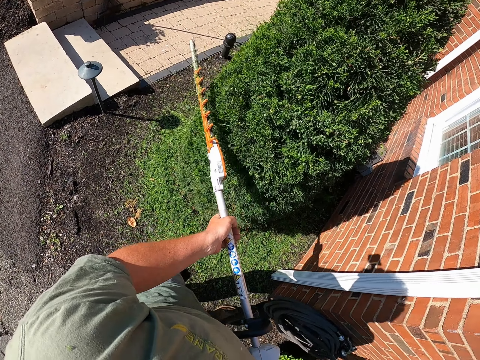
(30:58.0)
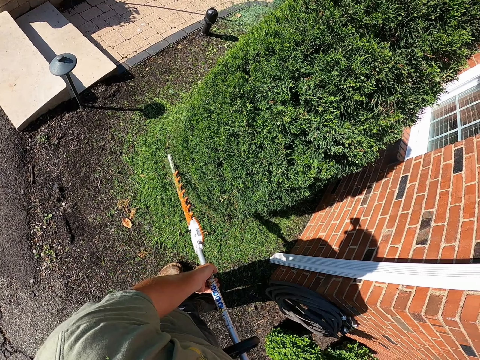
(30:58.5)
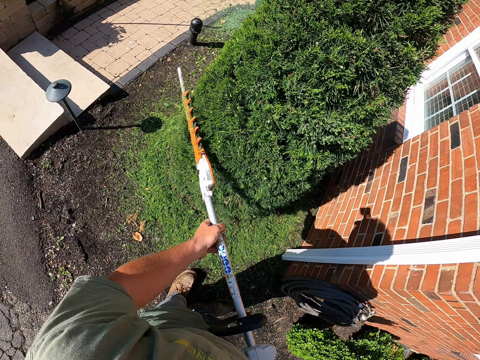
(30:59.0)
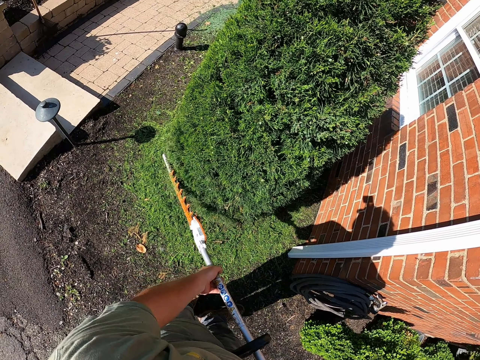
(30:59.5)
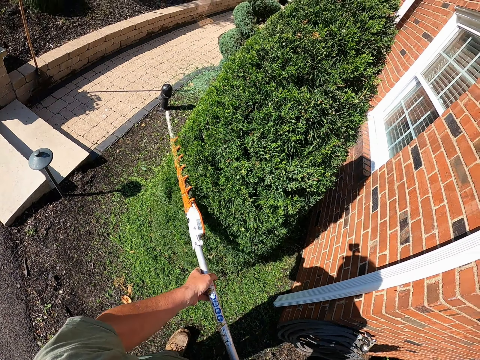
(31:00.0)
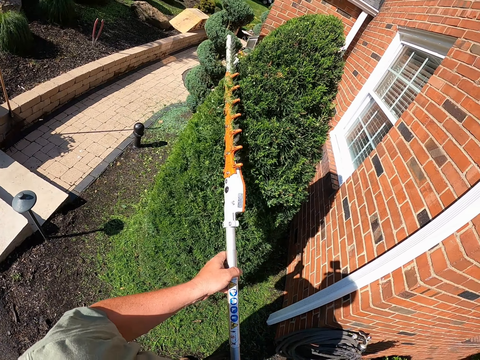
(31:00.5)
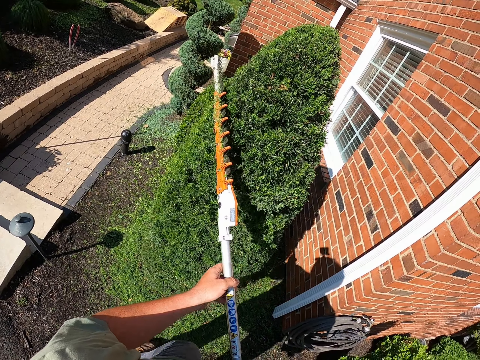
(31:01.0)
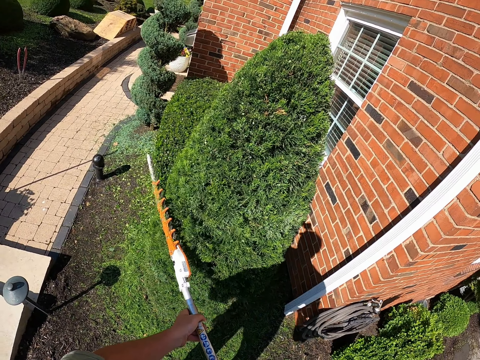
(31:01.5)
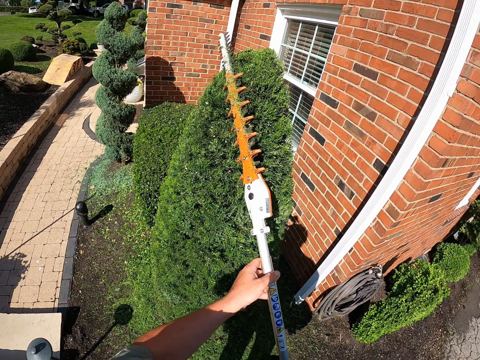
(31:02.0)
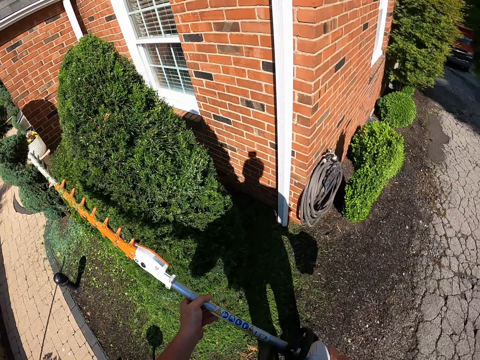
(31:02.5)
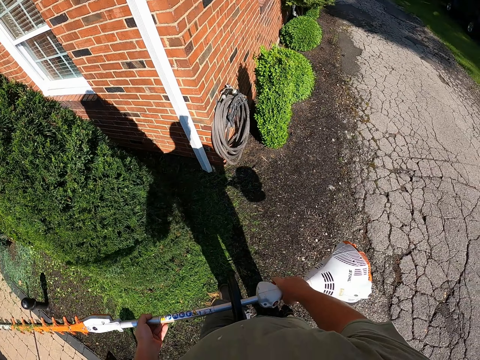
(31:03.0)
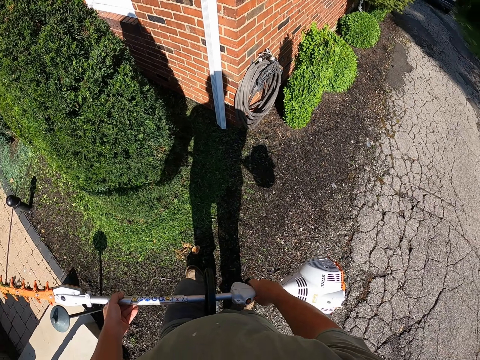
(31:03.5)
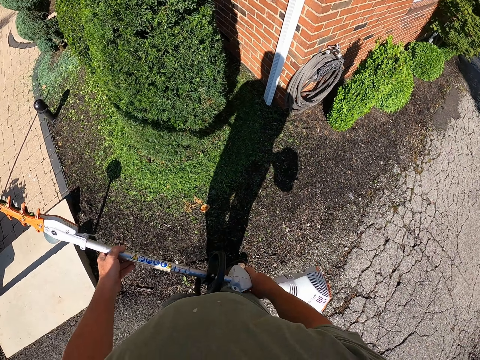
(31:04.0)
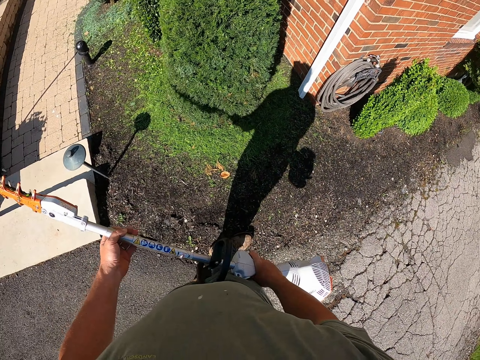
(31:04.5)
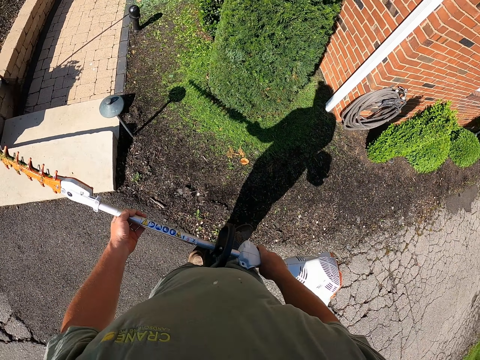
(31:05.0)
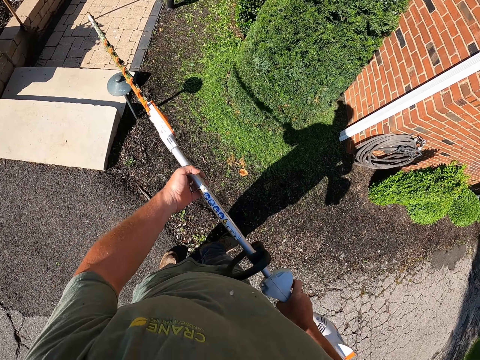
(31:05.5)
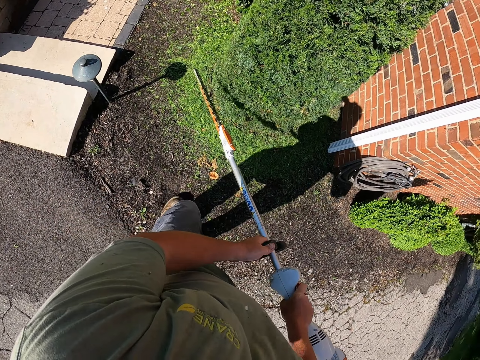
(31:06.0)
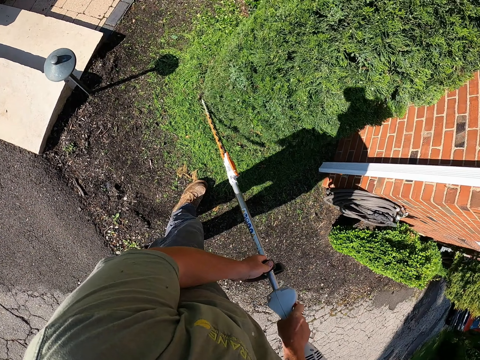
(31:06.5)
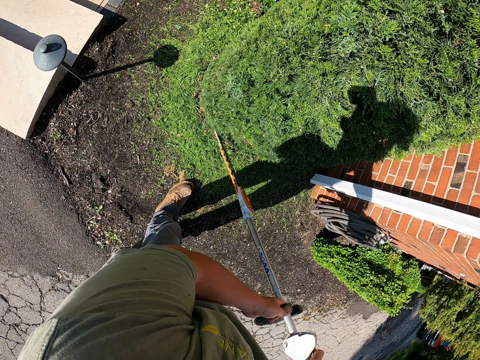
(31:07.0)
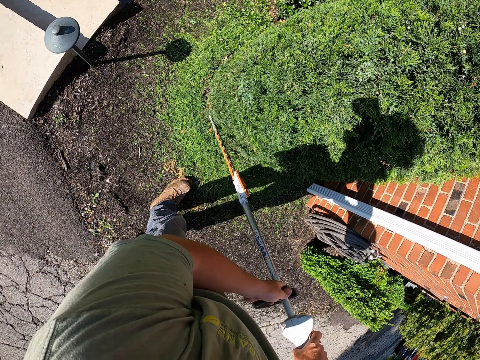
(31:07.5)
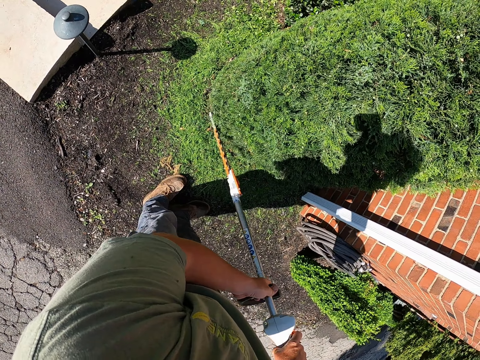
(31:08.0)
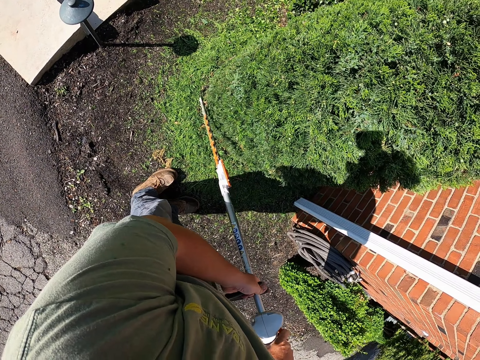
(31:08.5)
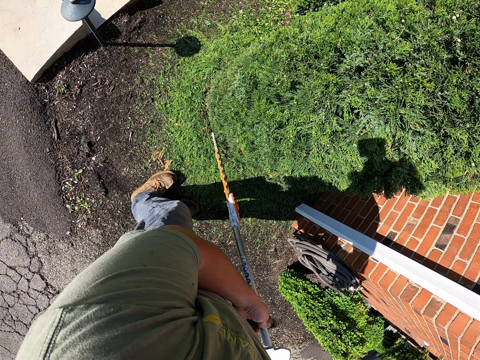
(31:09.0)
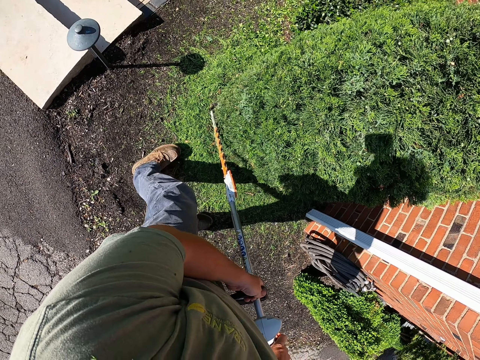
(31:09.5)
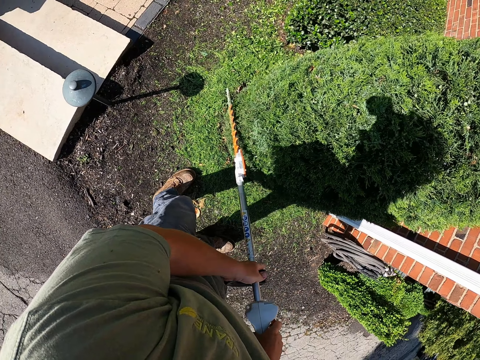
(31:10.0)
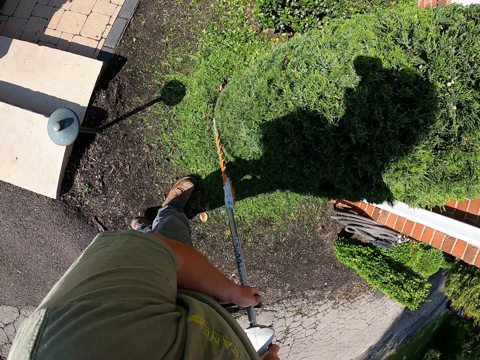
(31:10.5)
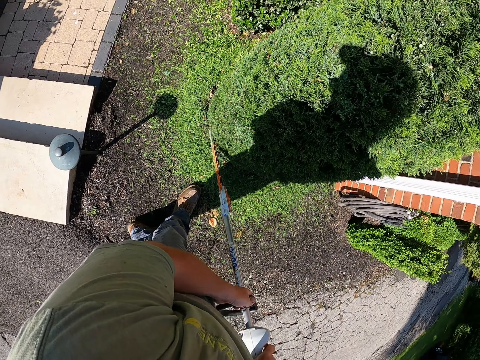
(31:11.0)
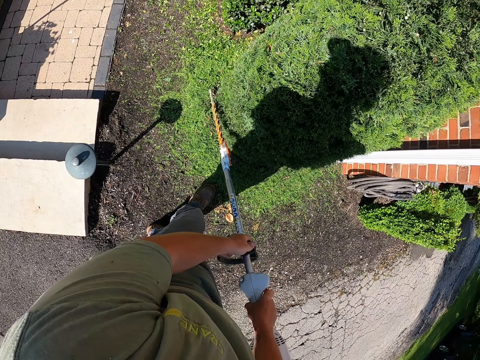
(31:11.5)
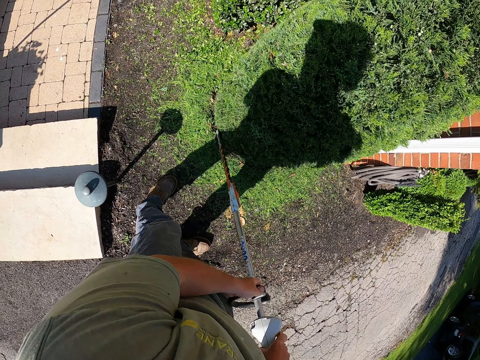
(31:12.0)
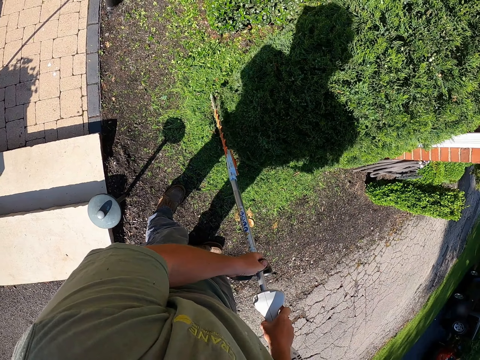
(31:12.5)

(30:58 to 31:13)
The camera wearer moves back and moves forward. They hold the flower trimmer and trim the flower.

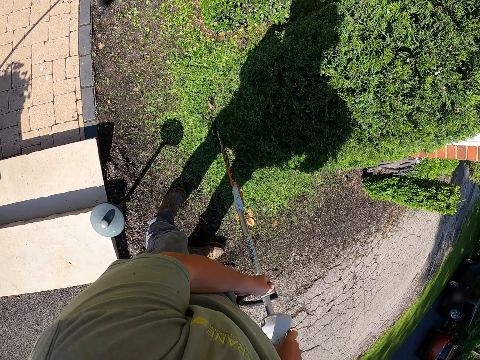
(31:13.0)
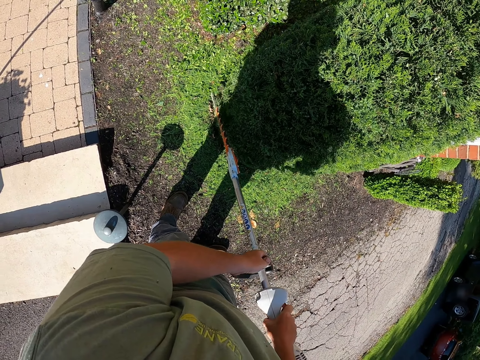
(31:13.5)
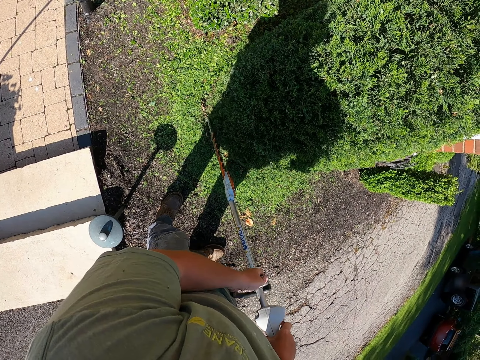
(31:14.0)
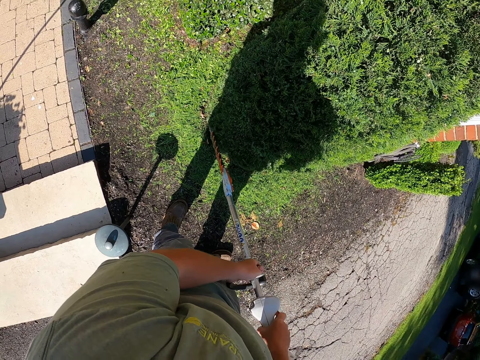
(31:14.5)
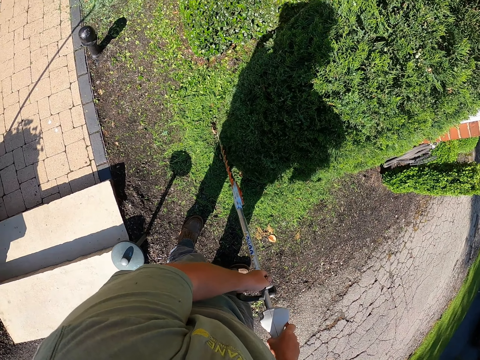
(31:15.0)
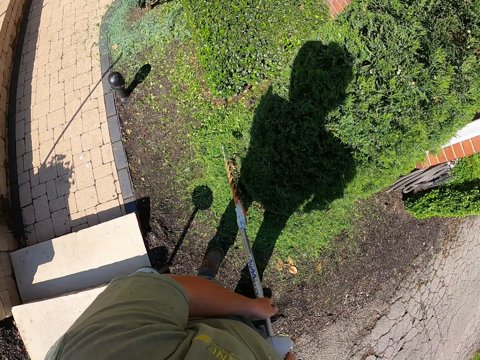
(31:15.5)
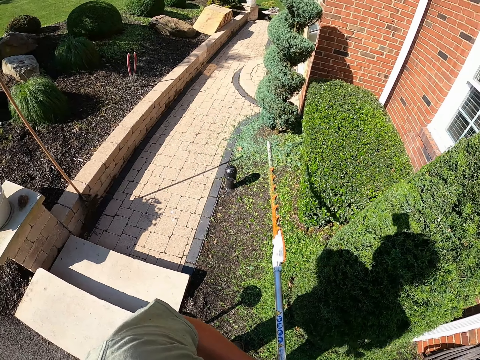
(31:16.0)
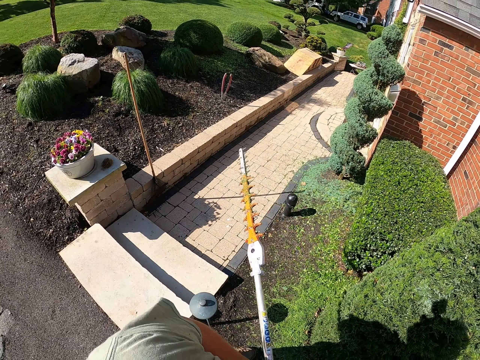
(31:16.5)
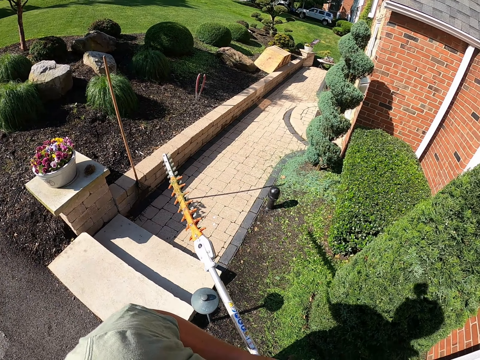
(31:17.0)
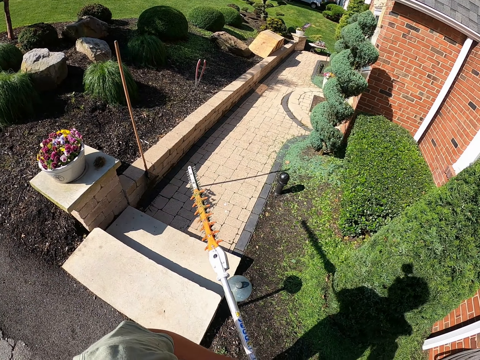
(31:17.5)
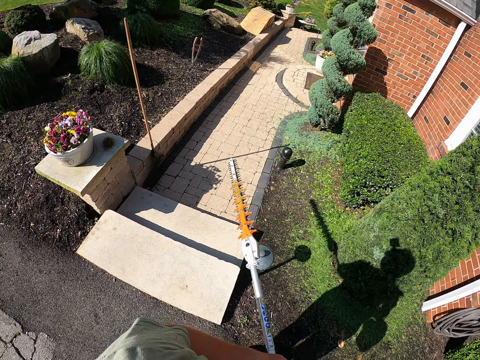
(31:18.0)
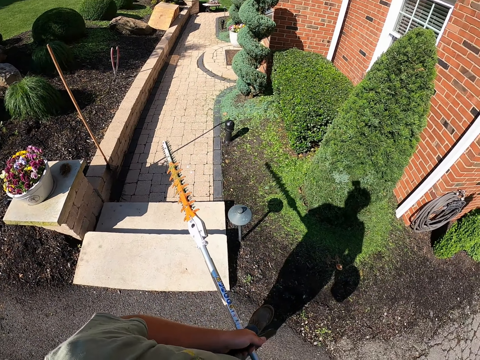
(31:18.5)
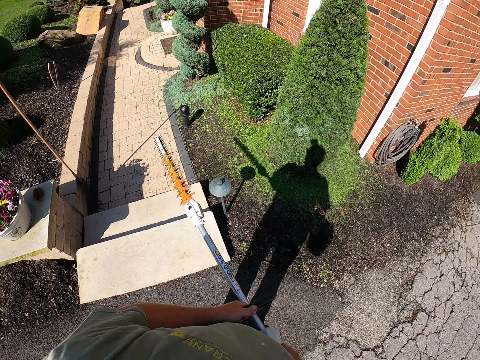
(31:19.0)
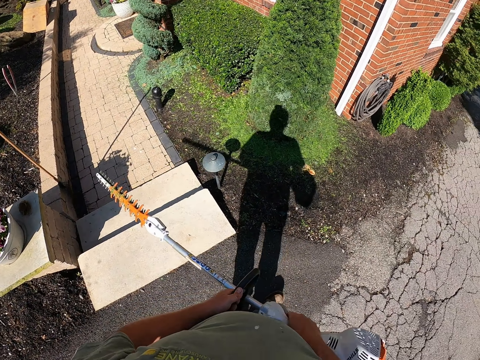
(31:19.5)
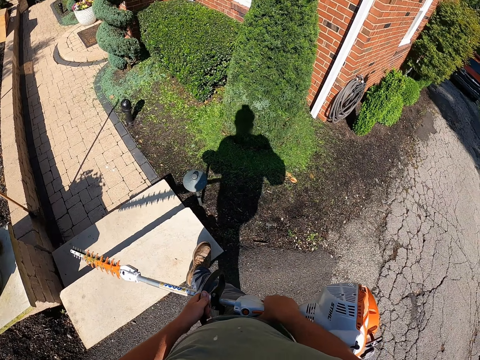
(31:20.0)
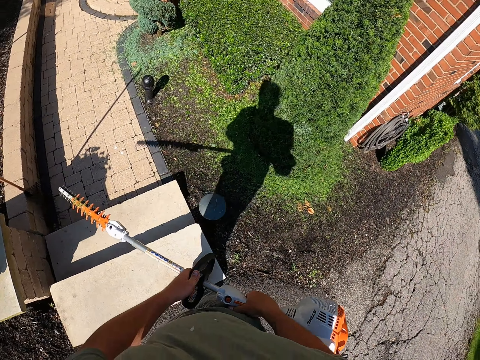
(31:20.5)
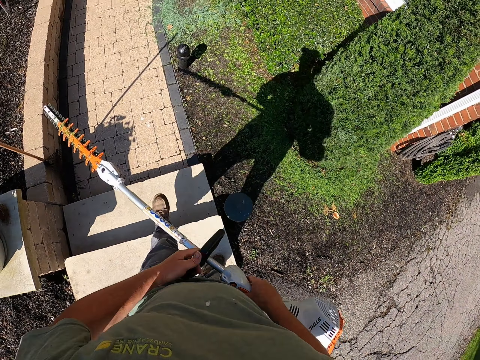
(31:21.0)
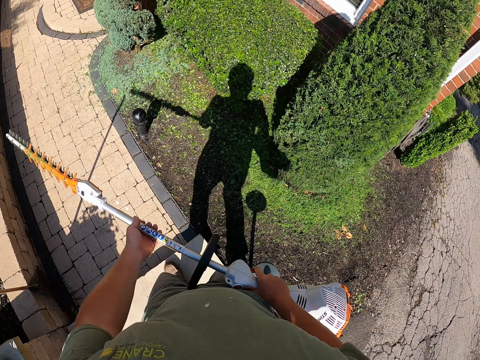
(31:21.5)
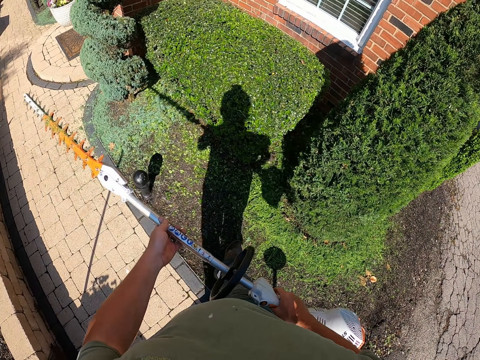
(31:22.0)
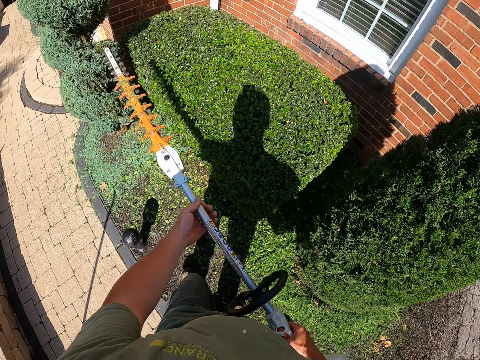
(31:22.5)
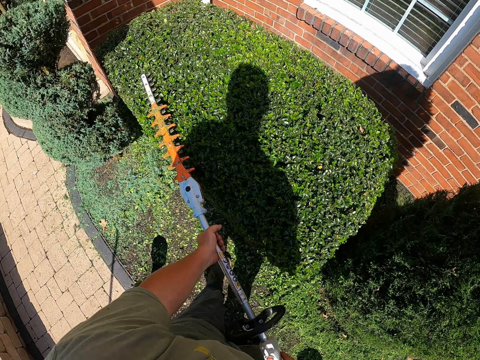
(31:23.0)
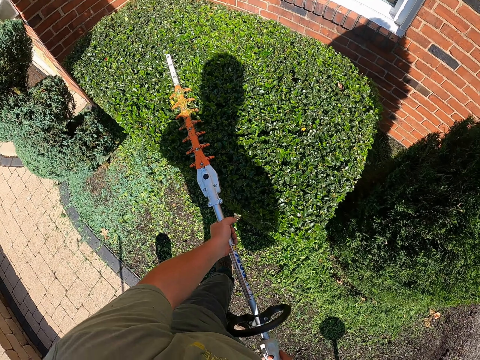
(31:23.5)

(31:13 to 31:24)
The camera wearer moves back. They hold a flower trimmer. They walk around. They hold the flower trimmer machine. They trim a flower.
